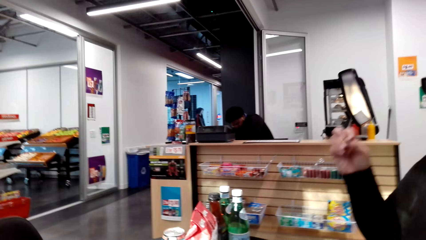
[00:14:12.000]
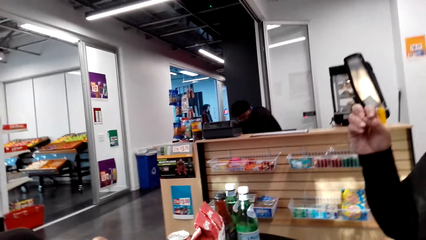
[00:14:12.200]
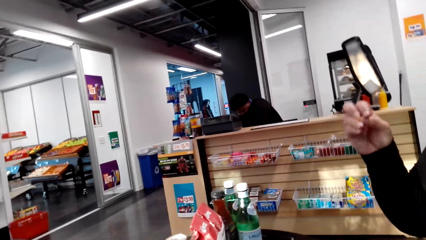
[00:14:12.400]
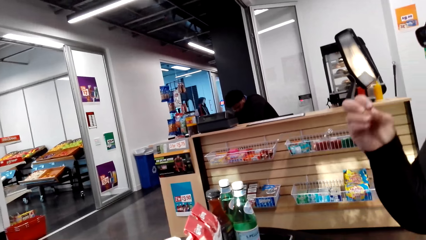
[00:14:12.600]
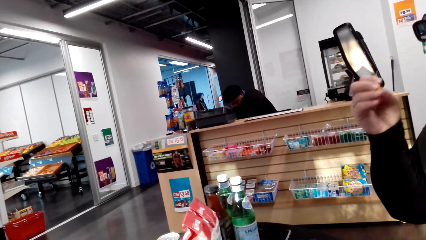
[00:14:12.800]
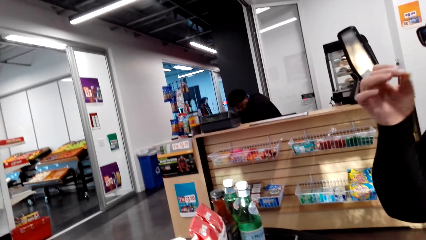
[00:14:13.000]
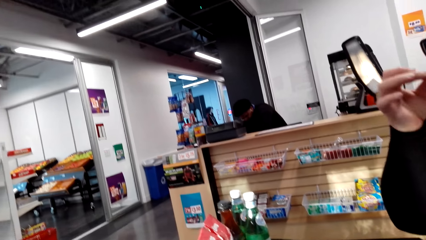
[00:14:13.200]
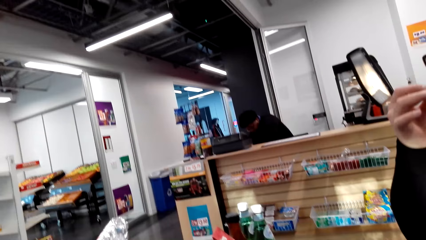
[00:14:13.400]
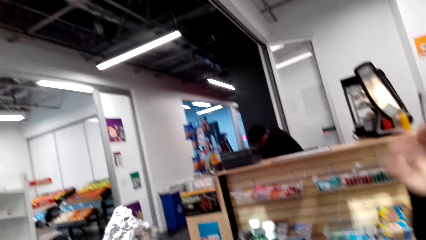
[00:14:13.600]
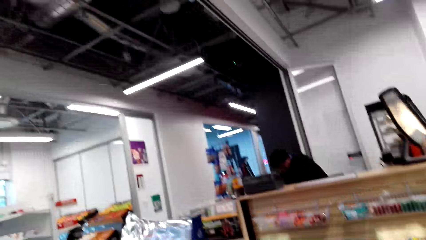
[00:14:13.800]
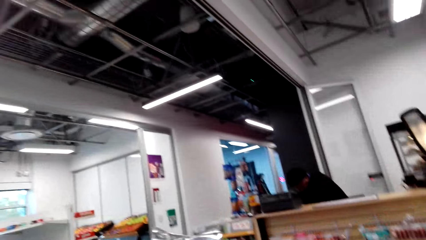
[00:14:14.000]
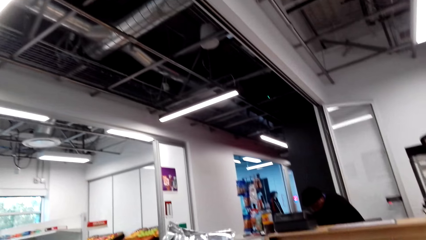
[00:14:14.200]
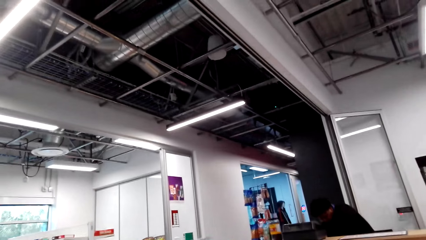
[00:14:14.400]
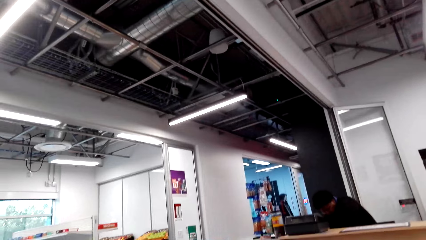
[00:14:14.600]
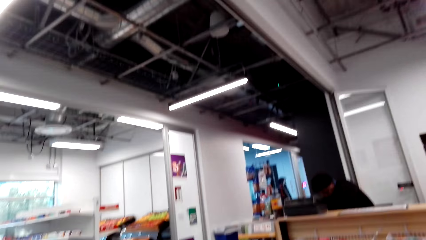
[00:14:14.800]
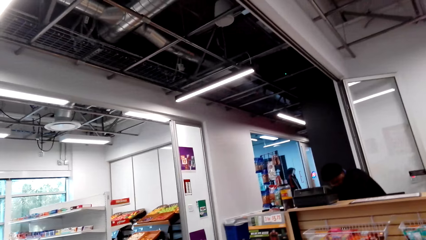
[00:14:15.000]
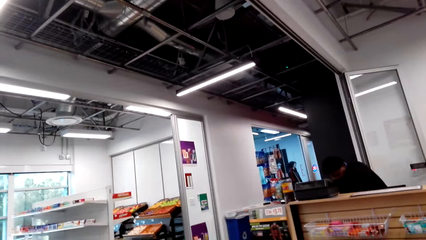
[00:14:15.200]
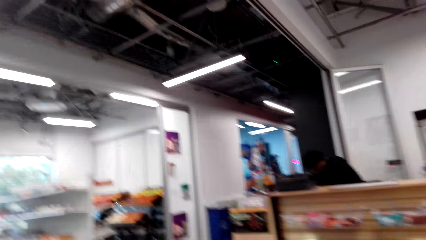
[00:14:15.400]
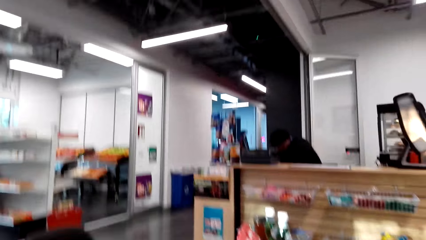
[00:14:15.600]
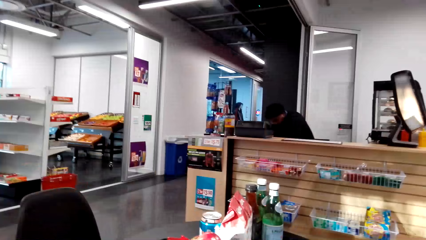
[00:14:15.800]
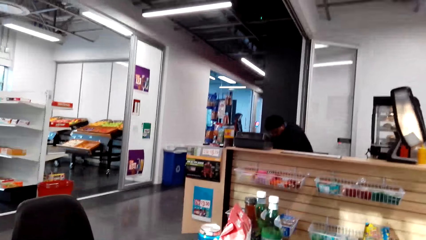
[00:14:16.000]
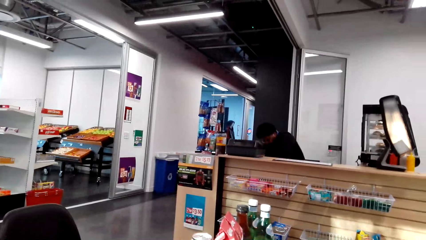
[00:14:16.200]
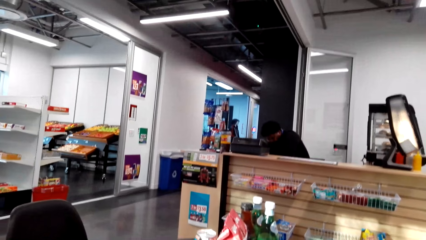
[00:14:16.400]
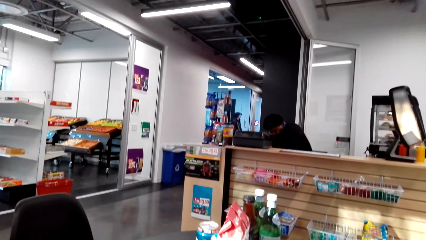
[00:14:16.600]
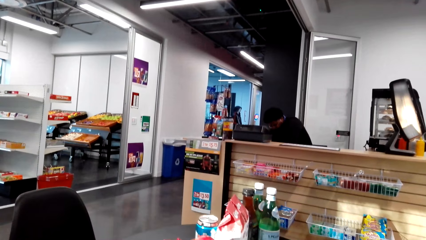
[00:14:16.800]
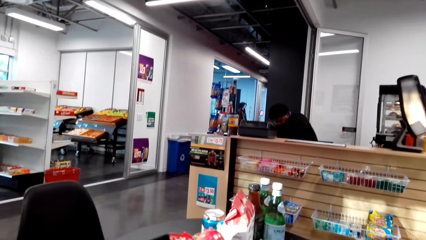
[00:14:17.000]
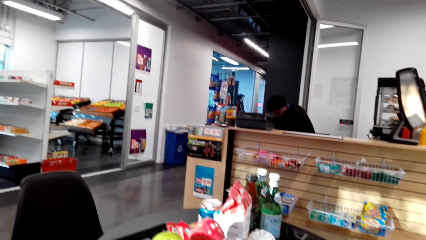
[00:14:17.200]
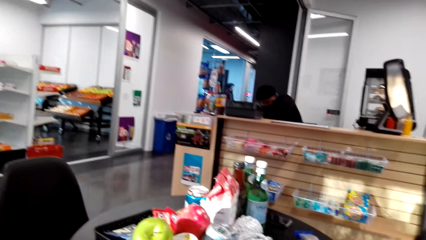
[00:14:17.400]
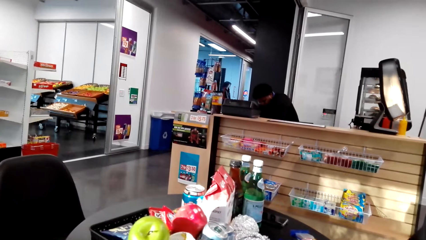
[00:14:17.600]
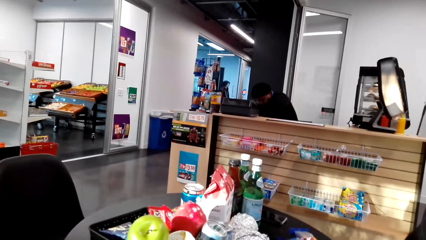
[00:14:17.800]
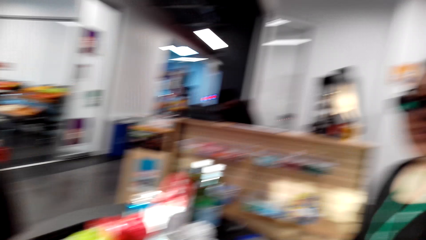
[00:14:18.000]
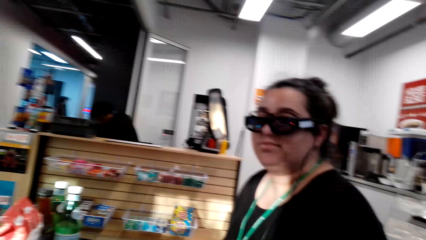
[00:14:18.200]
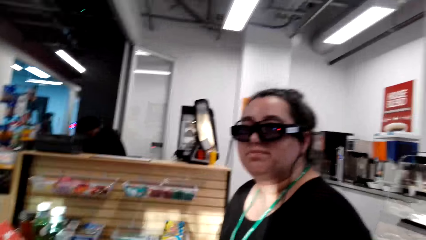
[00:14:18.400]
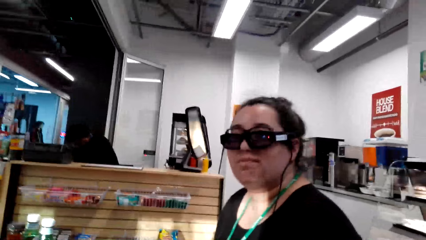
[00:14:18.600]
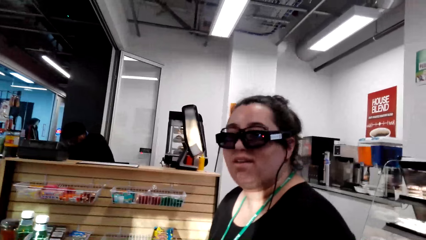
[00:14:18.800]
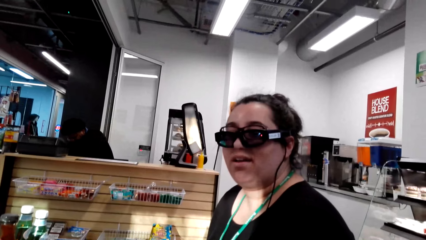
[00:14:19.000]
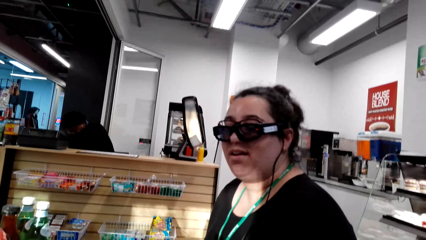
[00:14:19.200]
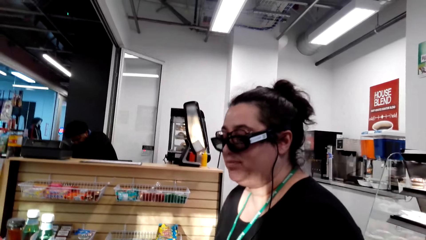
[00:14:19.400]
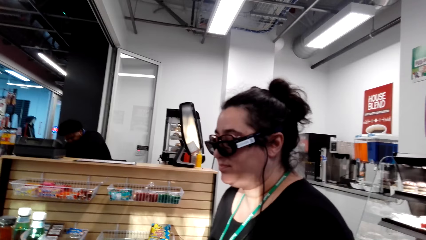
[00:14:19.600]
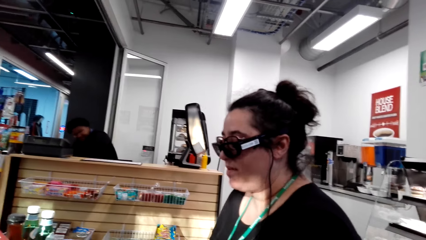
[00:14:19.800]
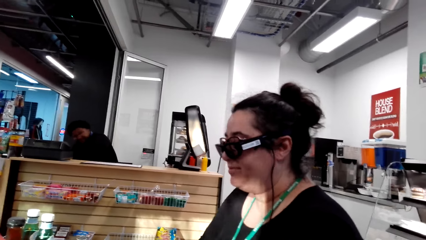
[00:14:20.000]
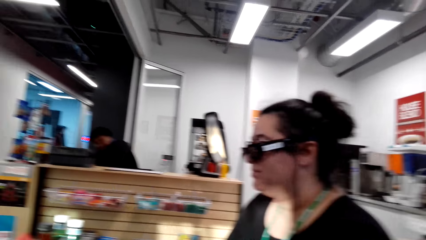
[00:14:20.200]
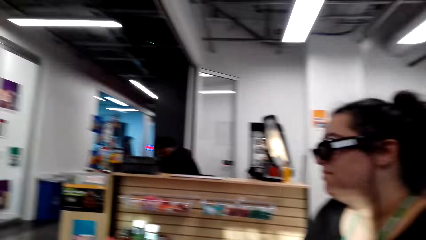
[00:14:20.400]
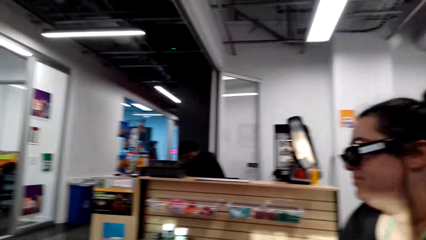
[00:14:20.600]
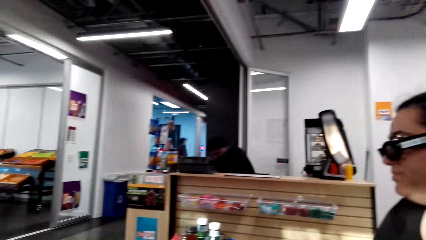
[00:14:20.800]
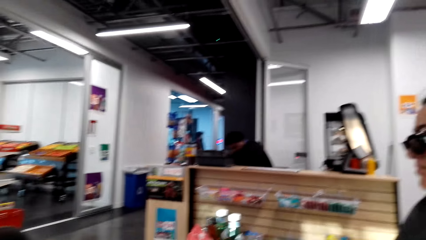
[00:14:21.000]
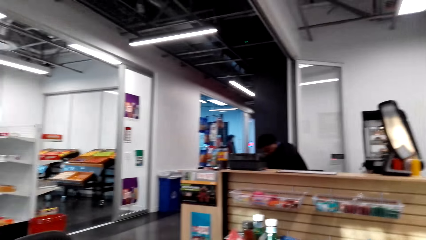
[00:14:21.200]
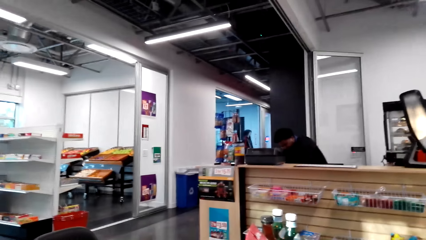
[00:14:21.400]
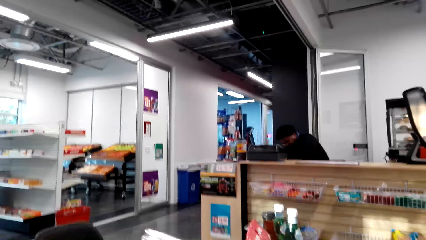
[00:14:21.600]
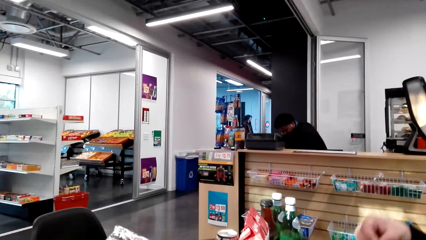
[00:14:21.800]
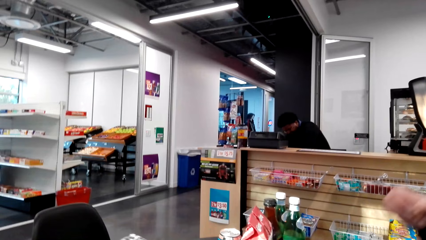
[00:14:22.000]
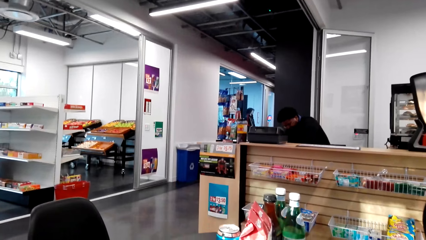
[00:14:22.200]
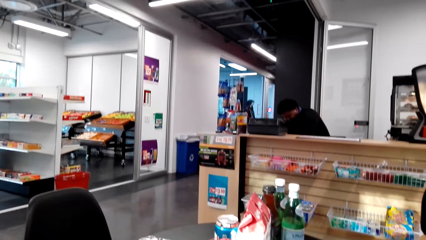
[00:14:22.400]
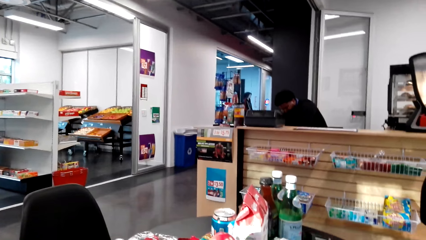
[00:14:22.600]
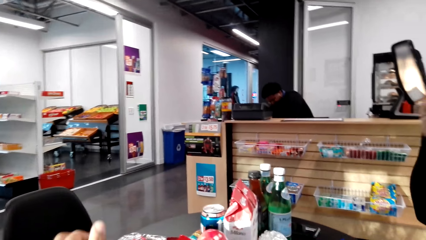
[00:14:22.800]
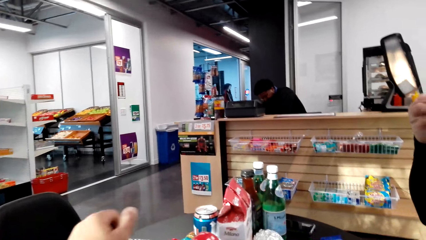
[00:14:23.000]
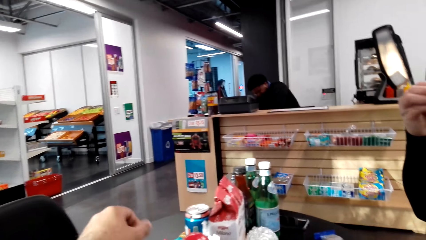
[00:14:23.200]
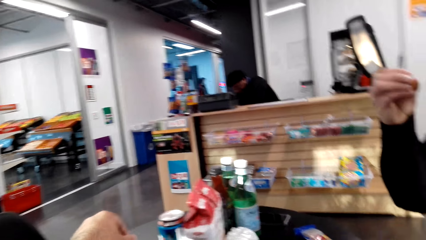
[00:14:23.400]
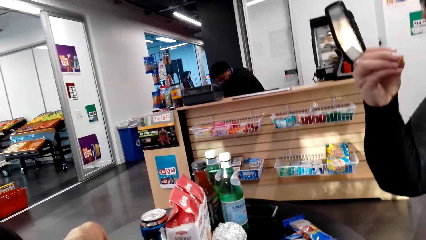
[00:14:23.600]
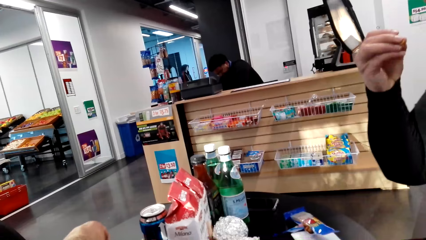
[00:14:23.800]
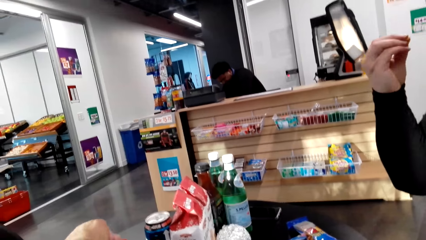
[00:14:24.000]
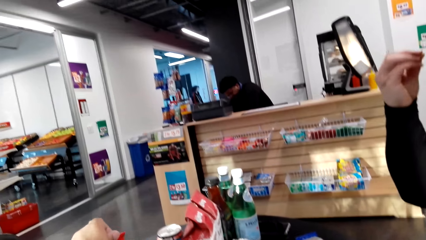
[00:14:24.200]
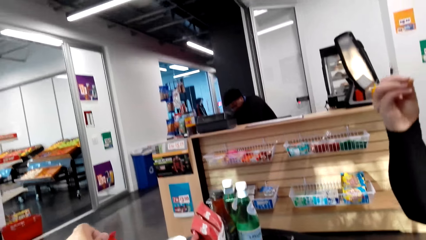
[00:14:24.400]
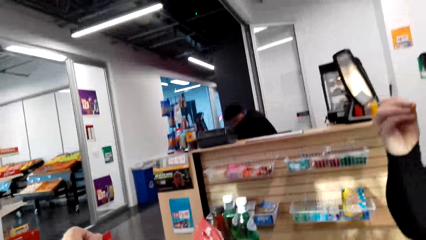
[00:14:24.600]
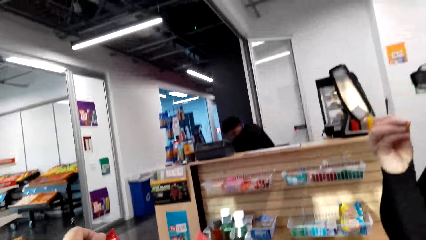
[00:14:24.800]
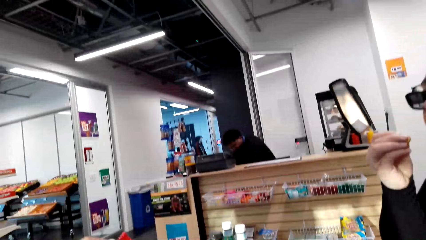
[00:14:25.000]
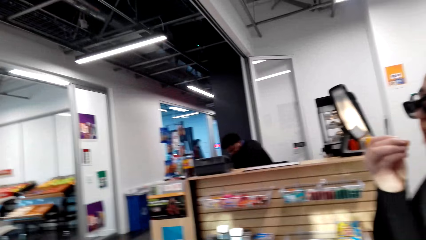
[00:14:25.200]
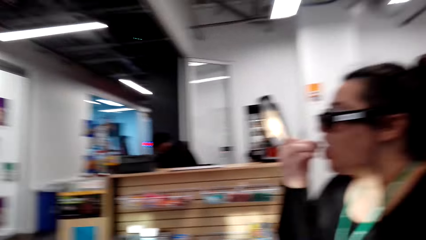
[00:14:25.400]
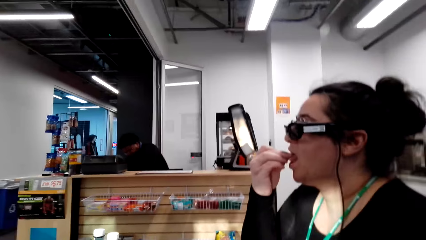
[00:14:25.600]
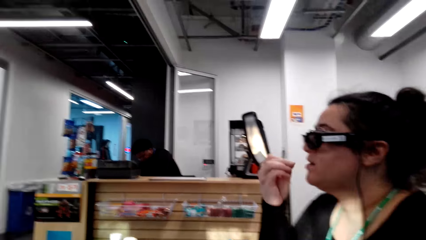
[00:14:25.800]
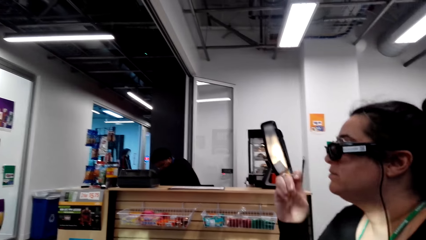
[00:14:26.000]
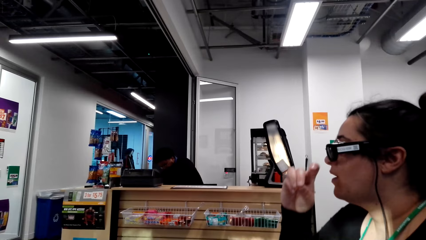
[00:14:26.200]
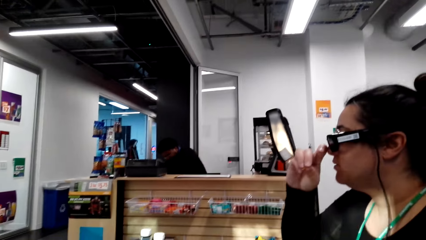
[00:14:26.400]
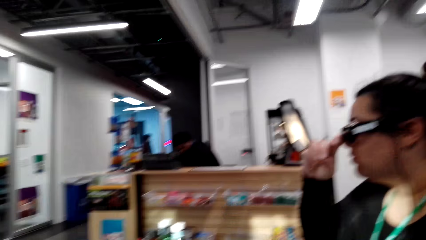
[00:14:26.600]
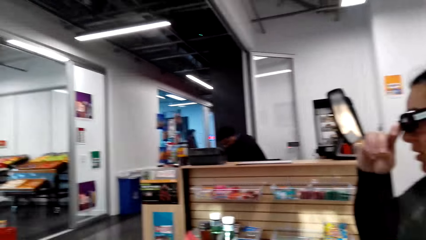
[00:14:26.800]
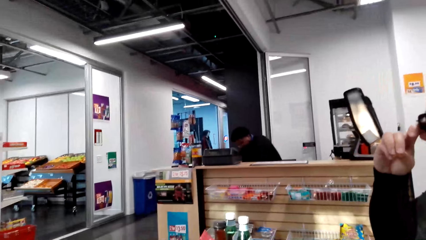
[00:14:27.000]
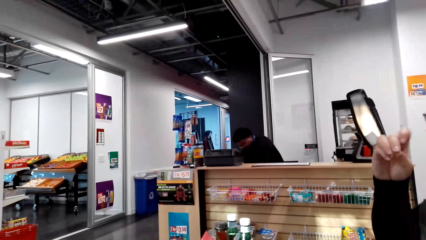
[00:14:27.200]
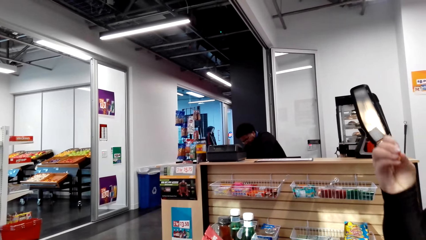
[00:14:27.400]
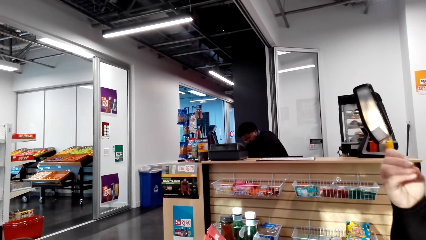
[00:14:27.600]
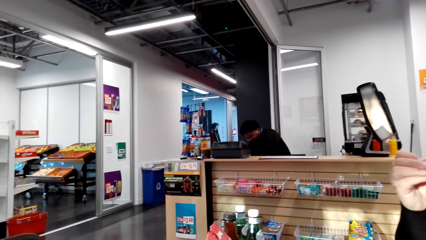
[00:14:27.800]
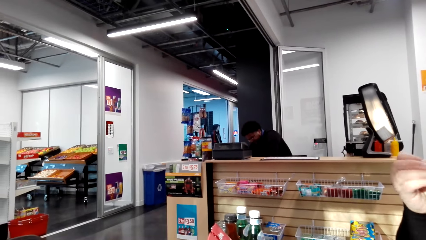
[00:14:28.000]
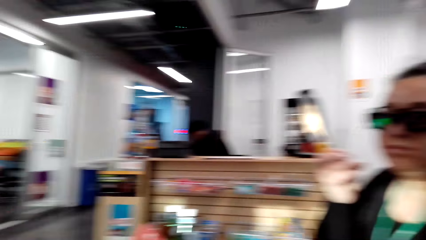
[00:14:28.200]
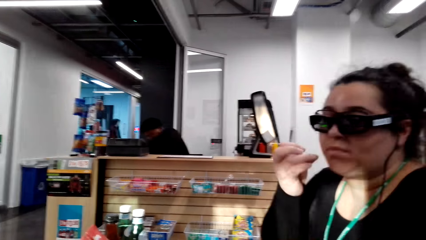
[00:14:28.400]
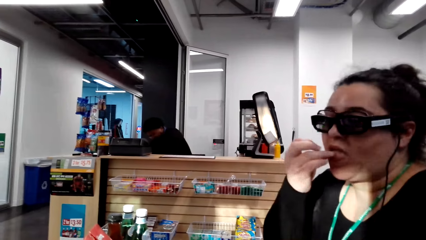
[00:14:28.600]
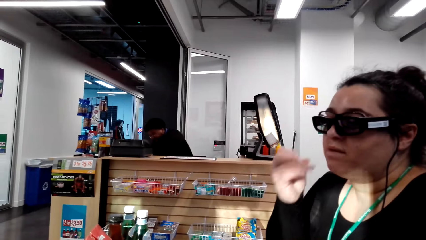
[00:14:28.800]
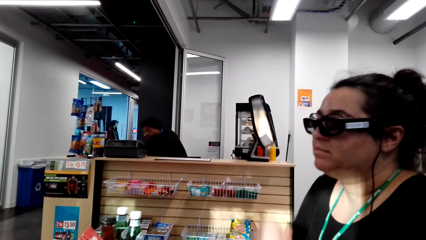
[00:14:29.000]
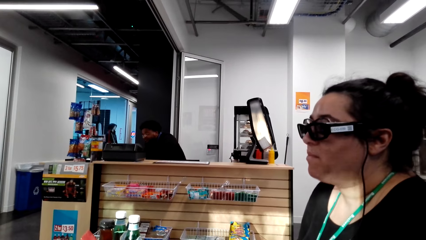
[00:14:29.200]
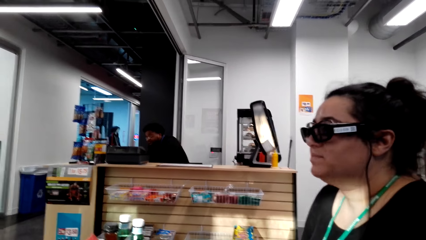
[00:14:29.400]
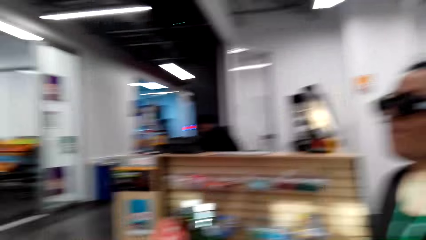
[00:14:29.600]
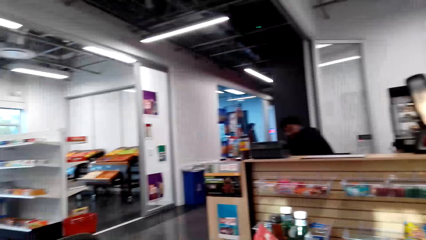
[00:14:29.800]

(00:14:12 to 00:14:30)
A woman eats a peanut. The camera wearer holds a packet. The woman talks to the camera wearer. The camera wearer looks at the woman. They look around the supermarket. They put down the packet on a table. They pick up the packet on the table. The woman touches her camera. The woman eats a peanut. The camera wearer talks with the woman.
